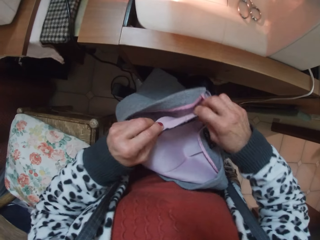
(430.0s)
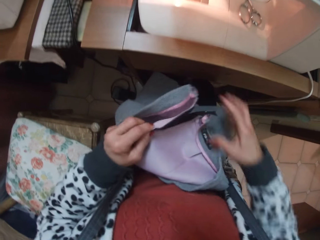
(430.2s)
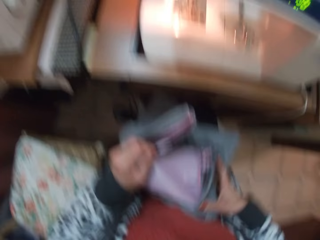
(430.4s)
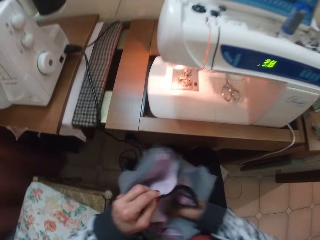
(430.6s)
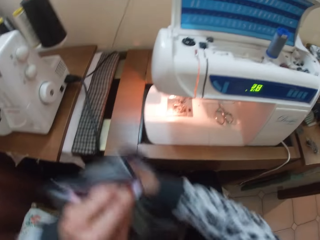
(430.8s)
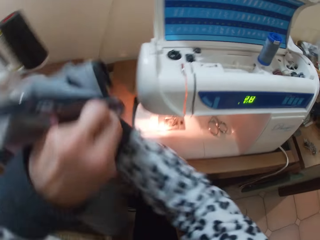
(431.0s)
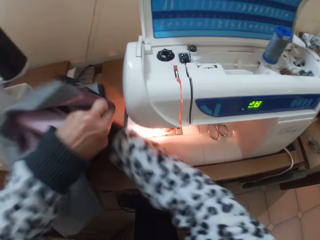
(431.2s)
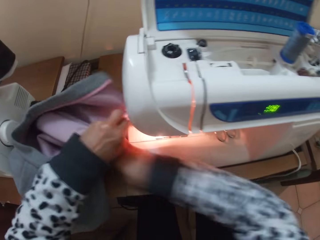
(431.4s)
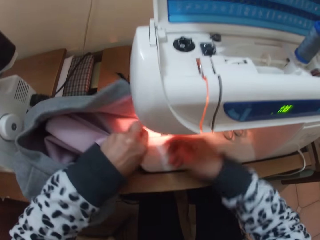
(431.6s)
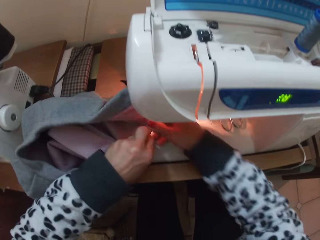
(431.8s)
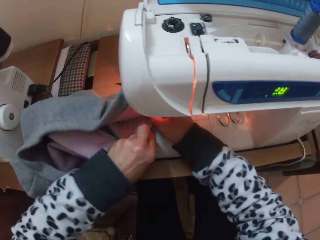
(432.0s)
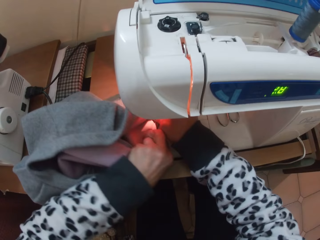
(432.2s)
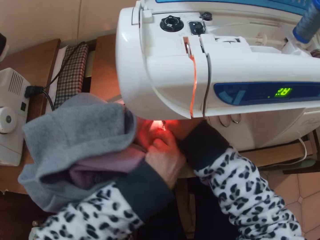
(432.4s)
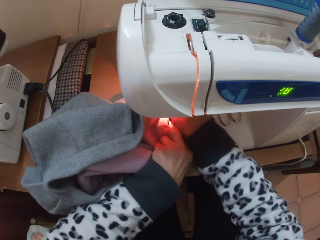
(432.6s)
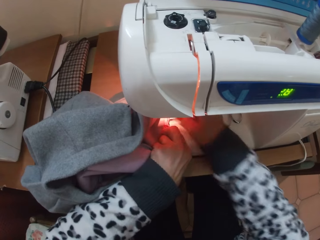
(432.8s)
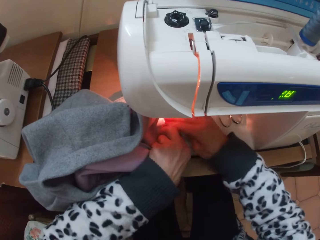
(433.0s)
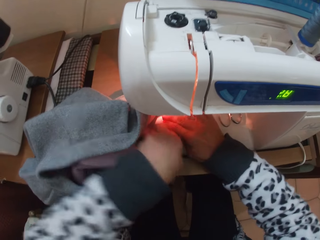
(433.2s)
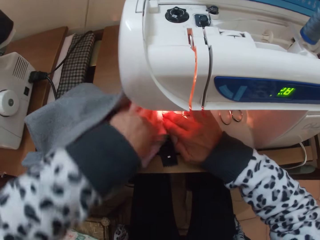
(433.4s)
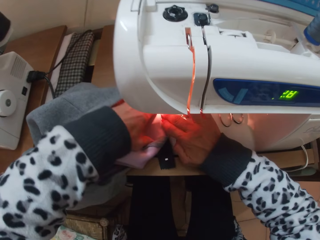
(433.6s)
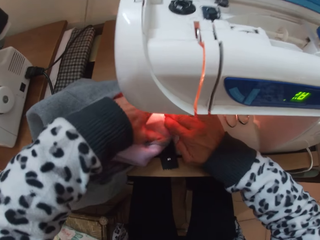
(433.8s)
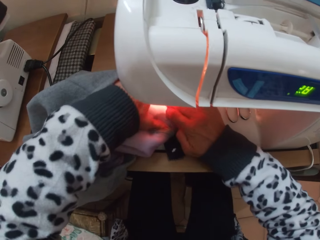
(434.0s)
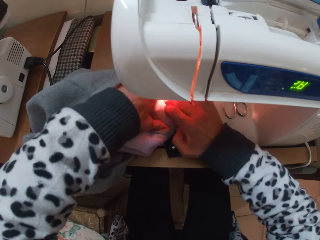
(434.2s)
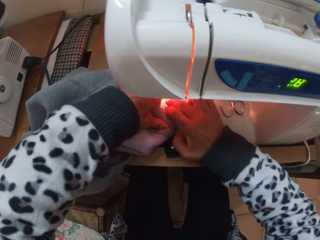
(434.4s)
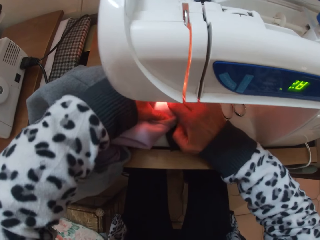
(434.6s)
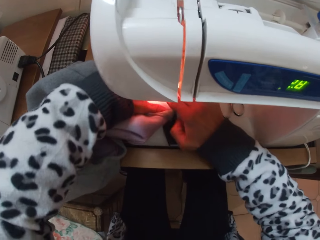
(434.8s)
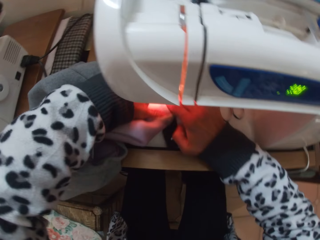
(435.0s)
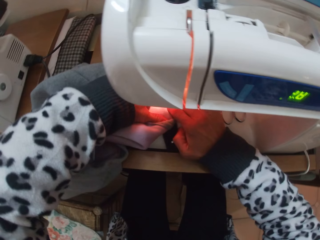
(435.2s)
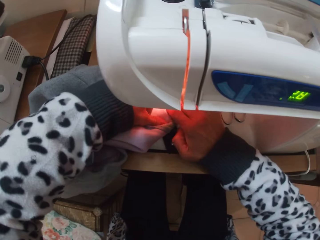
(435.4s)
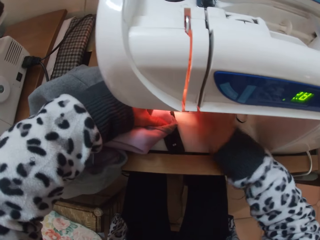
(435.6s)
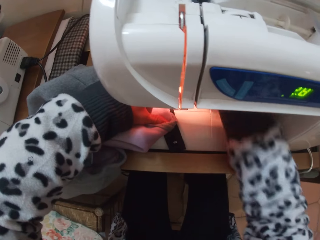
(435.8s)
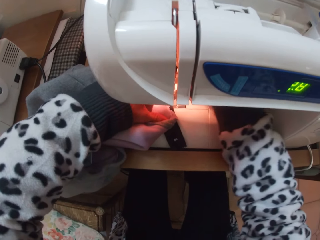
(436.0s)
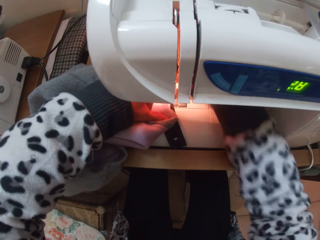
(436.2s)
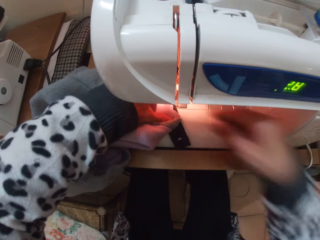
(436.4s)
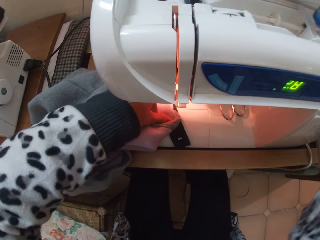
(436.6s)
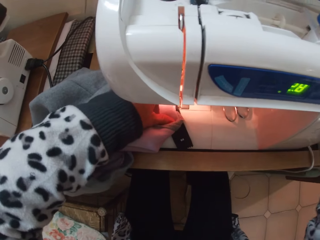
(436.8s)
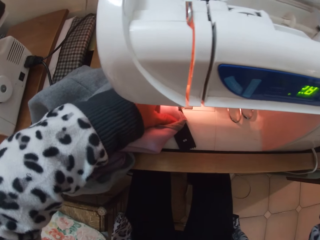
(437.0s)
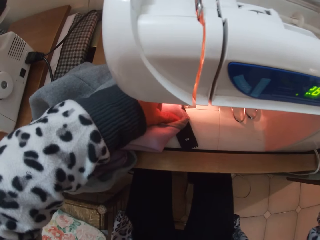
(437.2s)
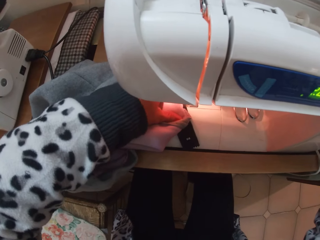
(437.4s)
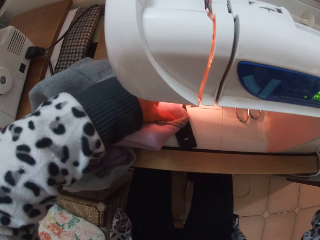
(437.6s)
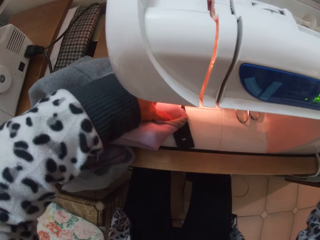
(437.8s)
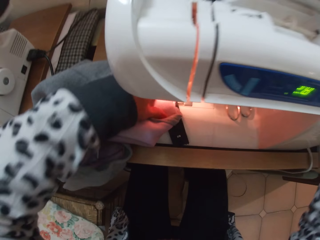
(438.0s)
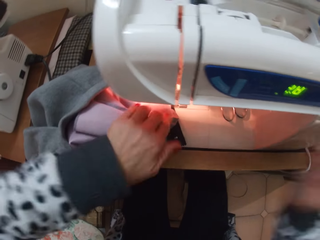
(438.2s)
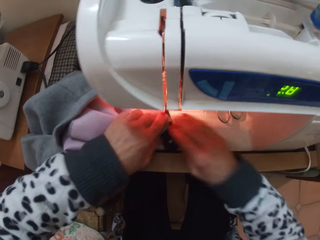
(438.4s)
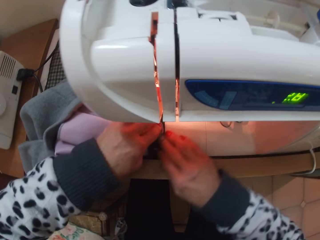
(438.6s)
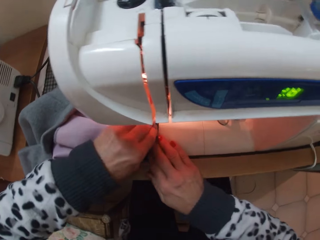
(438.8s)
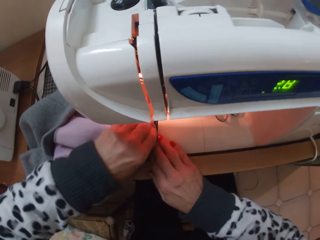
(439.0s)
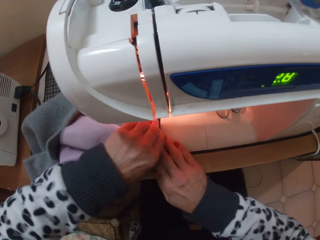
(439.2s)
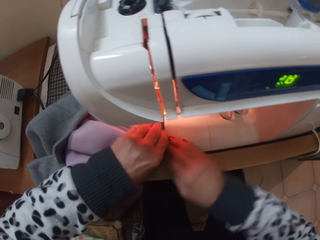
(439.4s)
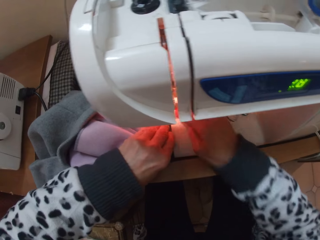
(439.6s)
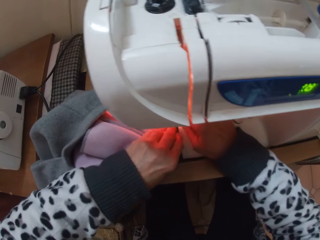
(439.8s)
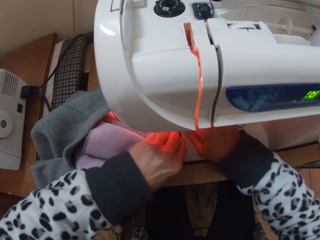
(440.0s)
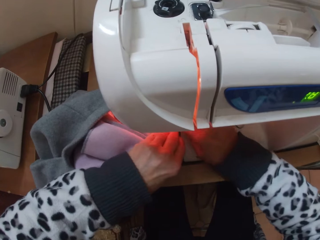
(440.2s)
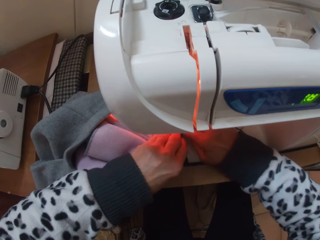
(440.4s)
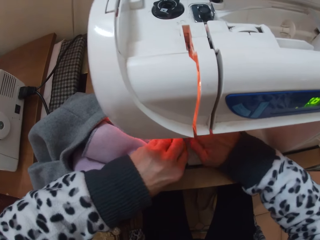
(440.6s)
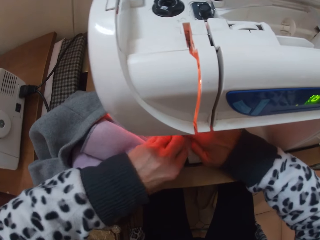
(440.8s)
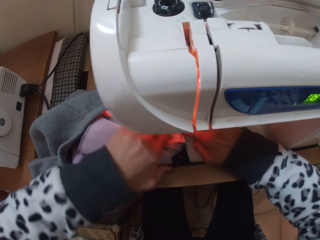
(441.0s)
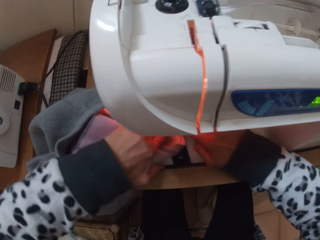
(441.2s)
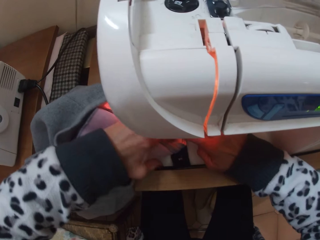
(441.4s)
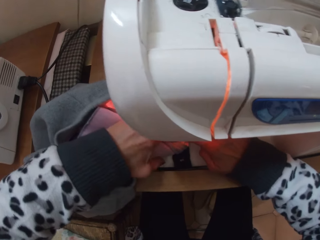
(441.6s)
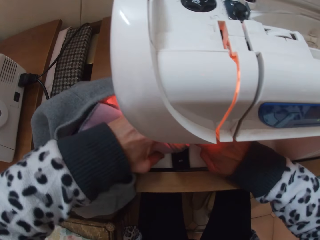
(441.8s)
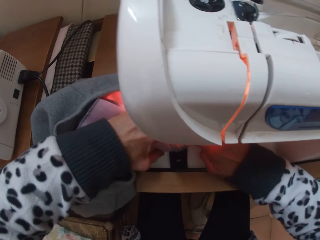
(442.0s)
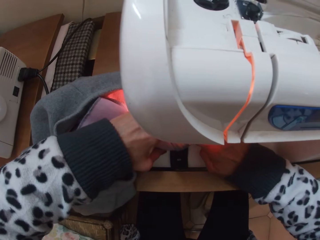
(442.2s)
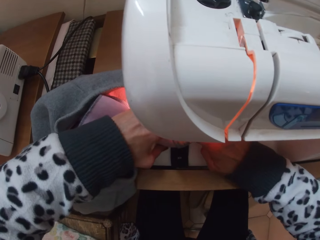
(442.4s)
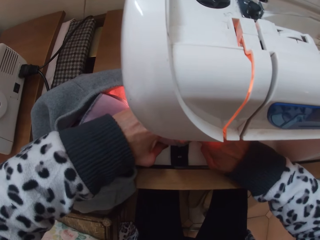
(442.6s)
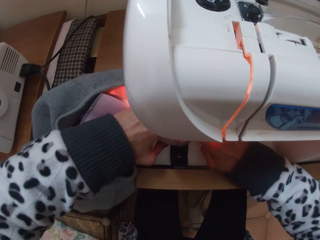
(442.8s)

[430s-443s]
The camera wearer places the skirt on the sewing machine. They touch the inner part of the sewing machine. They sew the skirt.

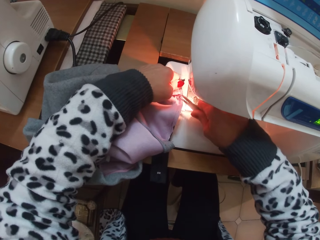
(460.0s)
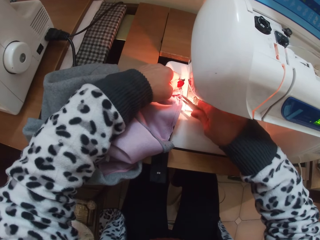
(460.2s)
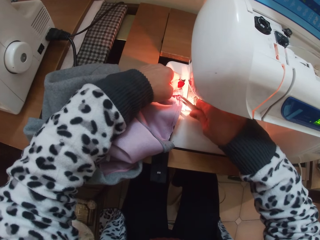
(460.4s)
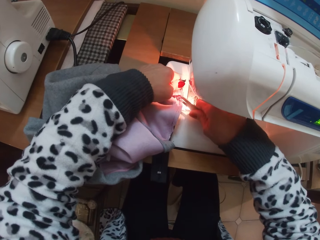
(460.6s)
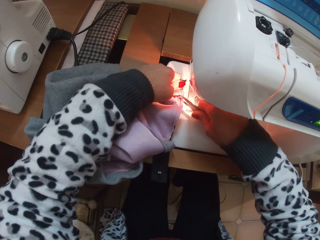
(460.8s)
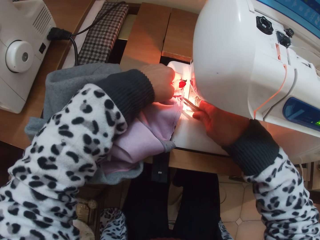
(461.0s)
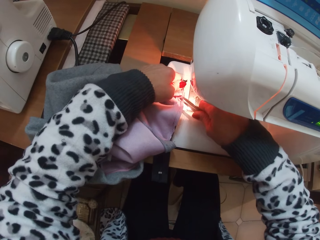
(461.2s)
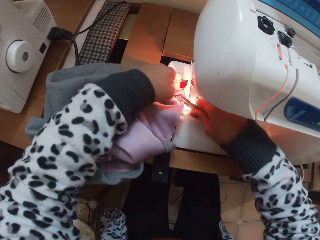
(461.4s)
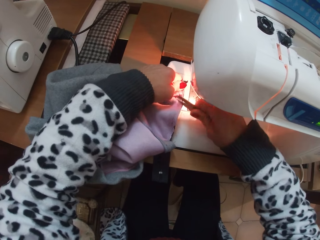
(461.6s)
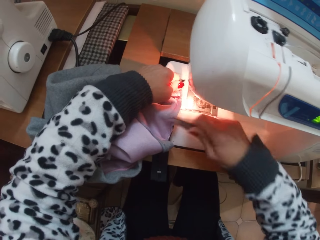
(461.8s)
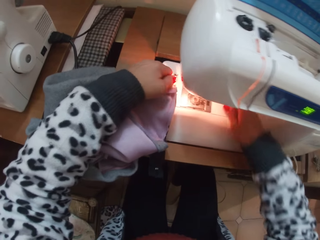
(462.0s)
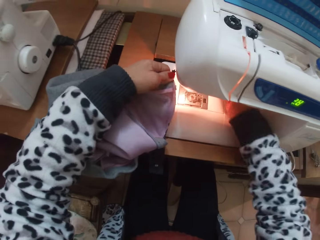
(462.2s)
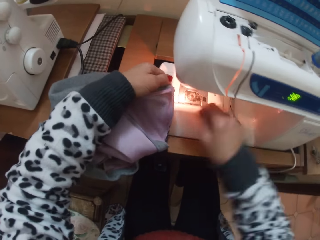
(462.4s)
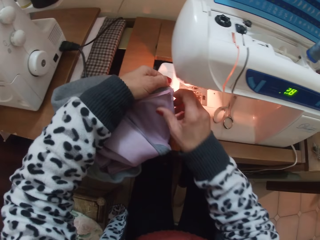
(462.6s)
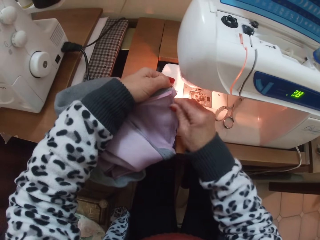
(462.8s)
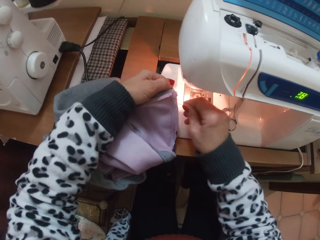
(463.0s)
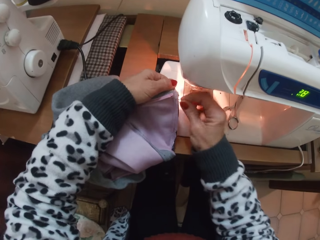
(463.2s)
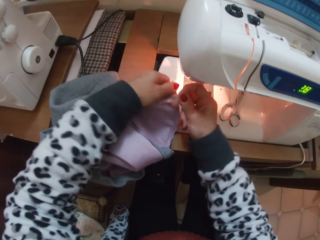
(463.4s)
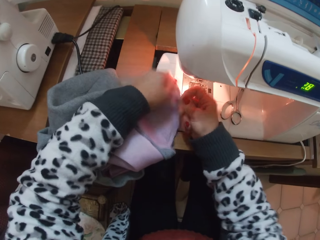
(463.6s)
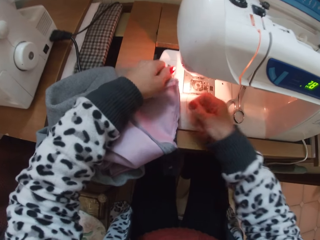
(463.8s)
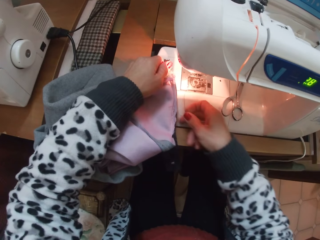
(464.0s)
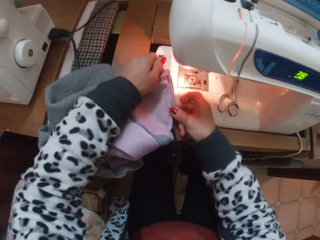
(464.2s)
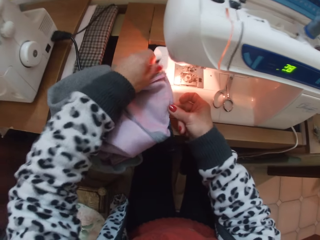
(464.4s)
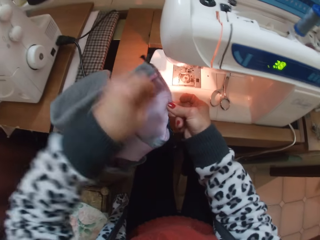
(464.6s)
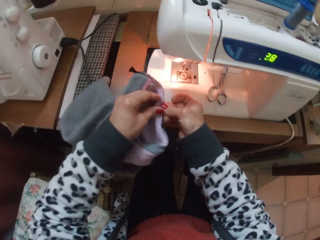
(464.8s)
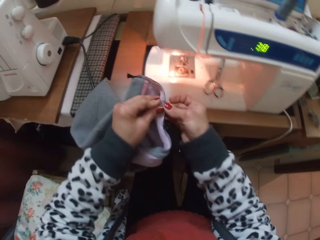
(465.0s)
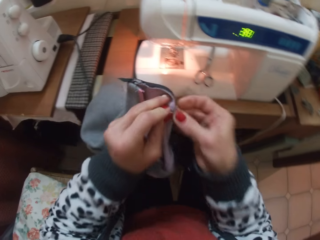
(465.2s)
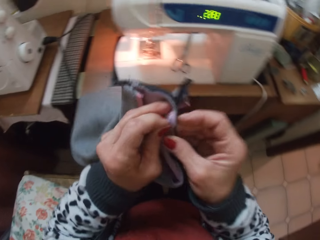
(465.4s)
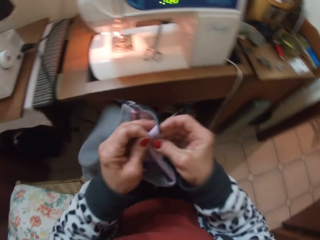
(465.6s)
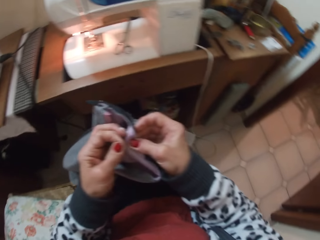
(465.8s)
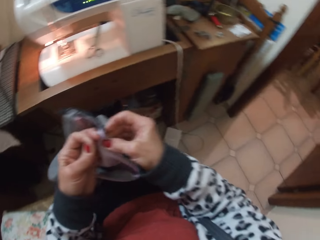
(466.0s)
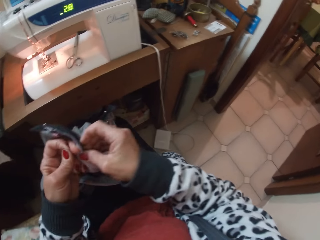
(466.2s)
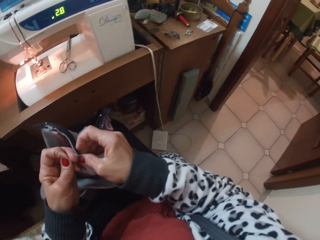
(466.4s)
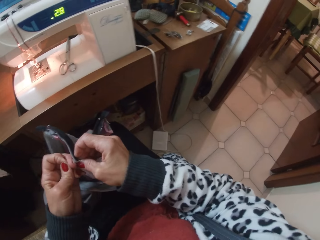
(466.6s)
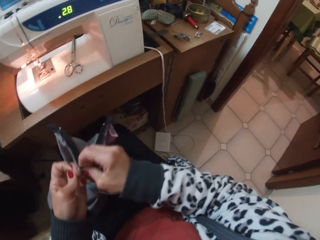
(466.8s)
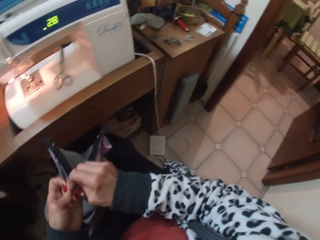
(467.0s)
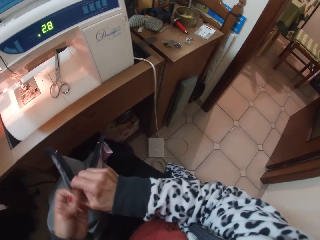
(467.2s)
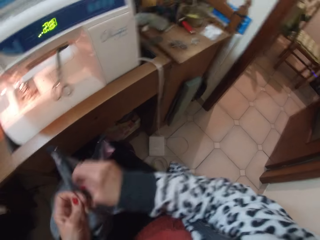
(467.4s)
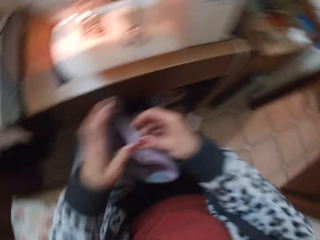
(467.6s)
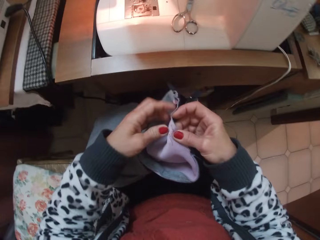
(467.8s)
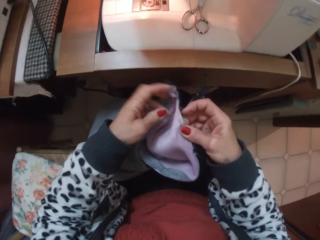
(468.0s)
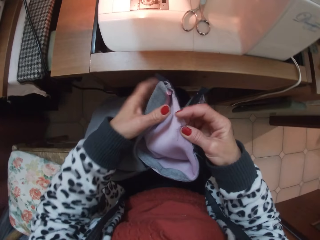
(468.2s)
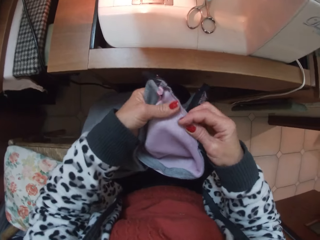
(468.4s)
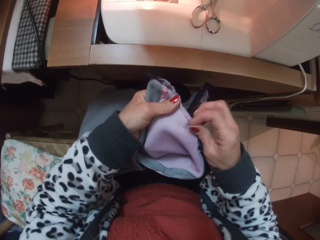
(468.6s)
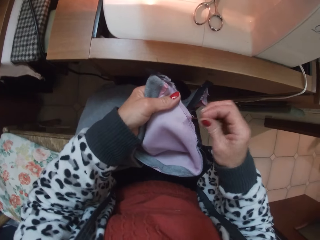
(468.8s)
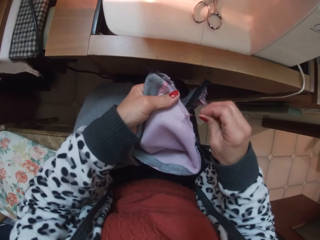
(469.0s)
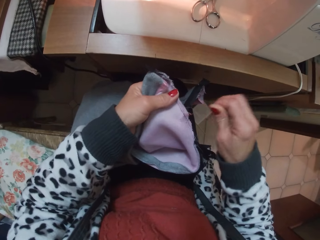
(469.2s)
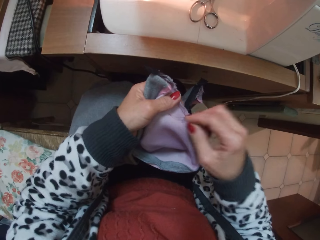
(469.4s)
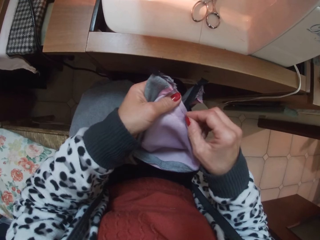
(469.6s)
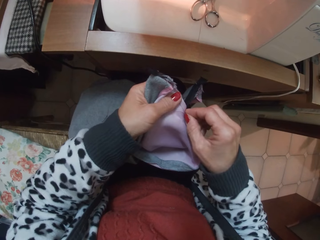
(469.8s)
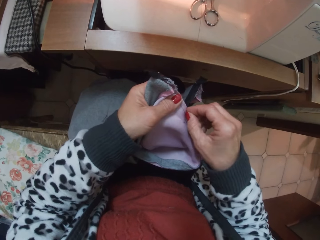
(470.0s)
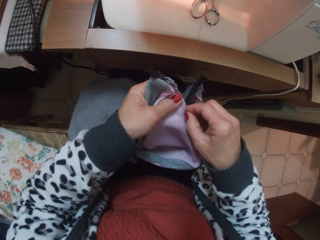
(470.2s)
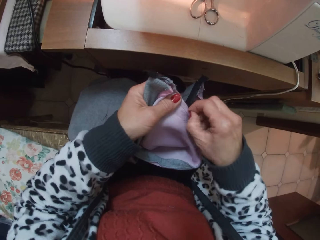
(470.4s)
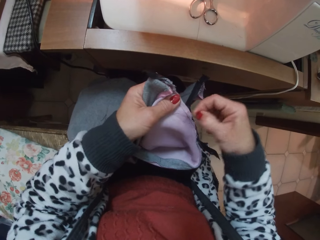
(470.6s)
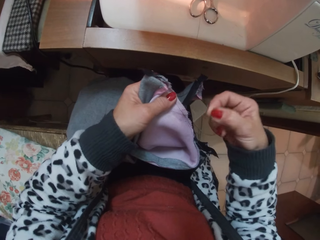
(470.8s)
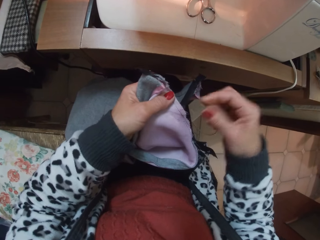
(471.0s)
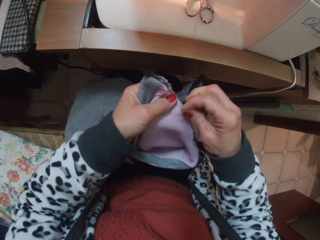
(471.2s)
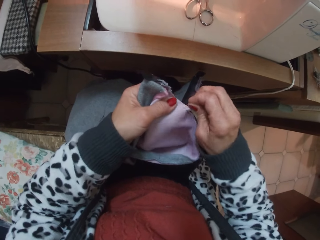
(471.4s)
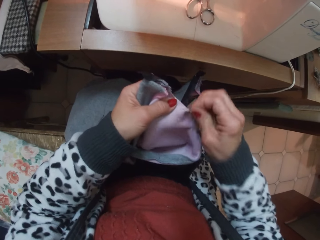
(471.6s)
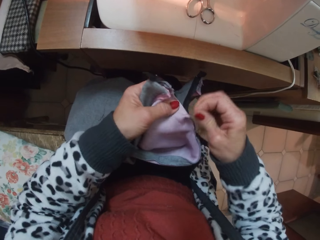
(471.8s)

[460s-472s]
The camera wearer drops the scissors on the sewing machine. She detaches the stitches on the zip with her hands. She pulls out a thread from the skirt. She does so again. She removes the skirt from the sewing machine.
